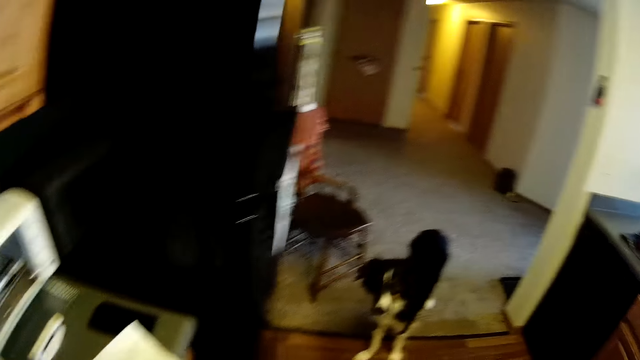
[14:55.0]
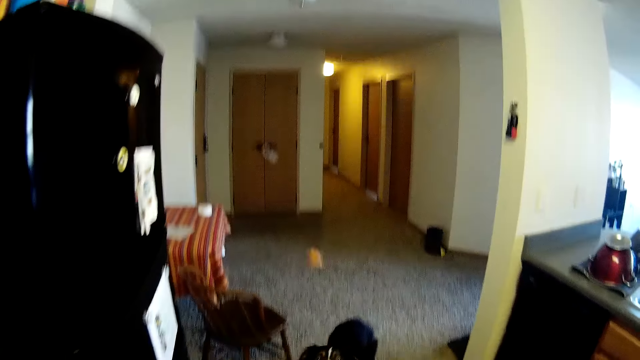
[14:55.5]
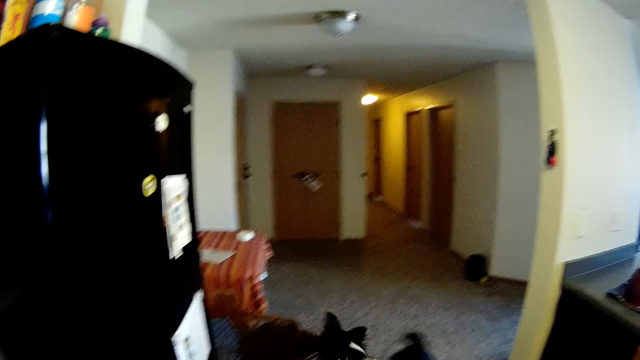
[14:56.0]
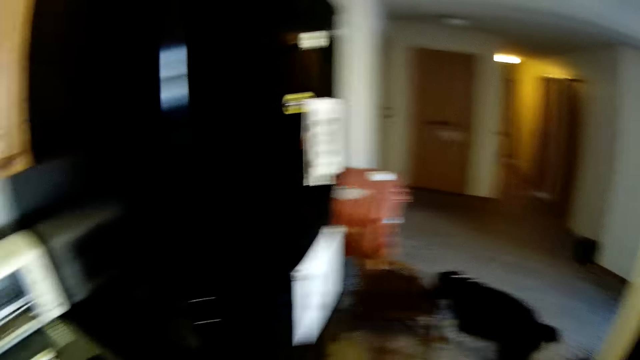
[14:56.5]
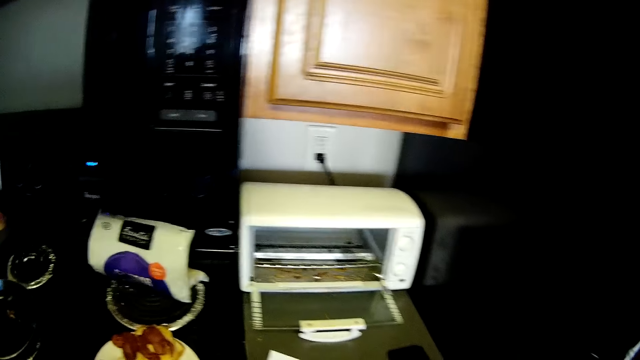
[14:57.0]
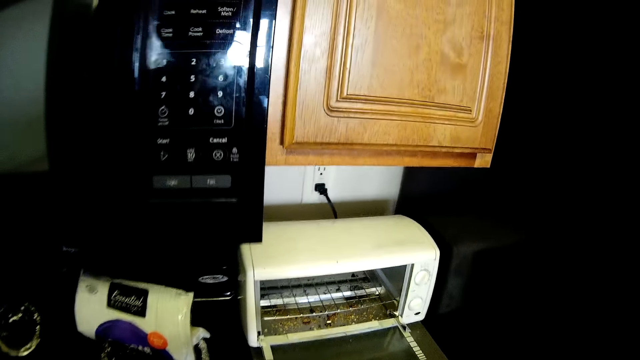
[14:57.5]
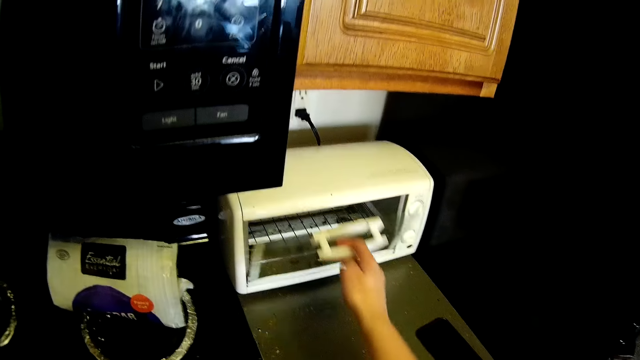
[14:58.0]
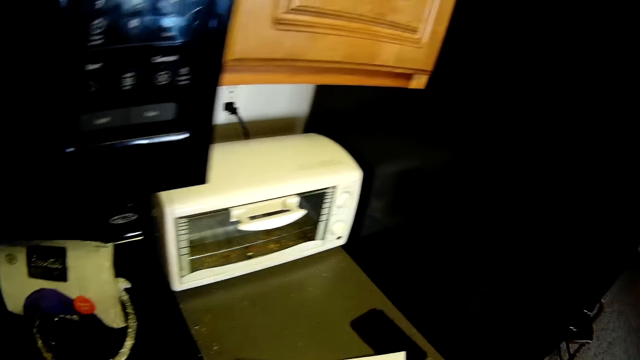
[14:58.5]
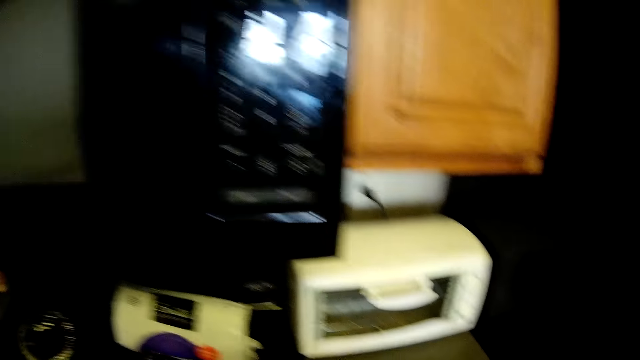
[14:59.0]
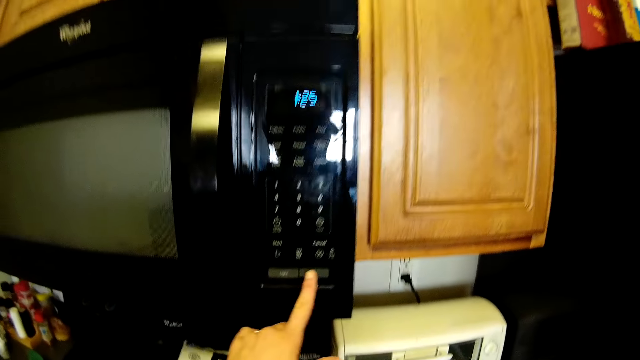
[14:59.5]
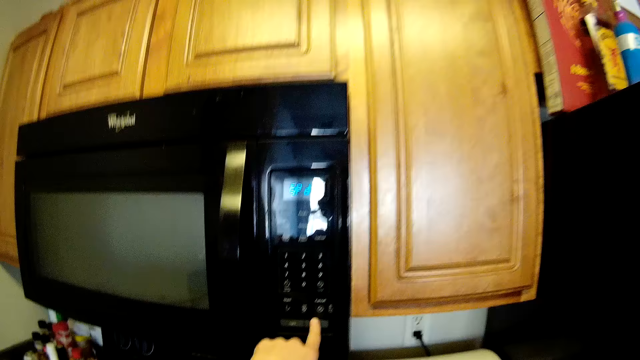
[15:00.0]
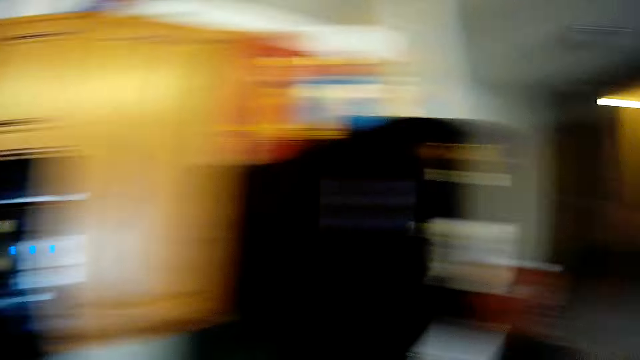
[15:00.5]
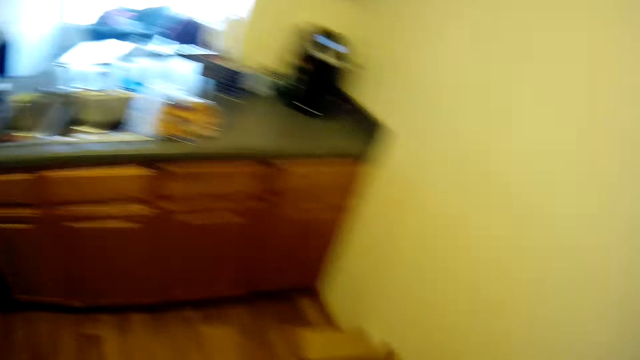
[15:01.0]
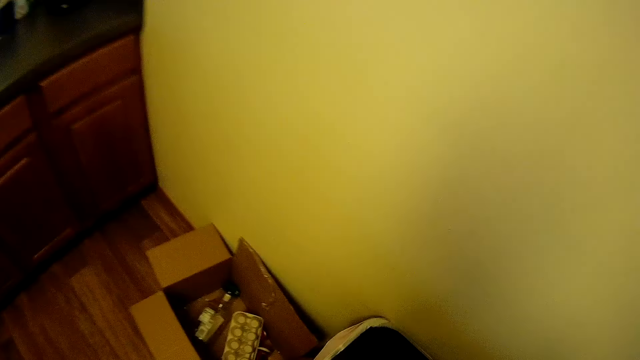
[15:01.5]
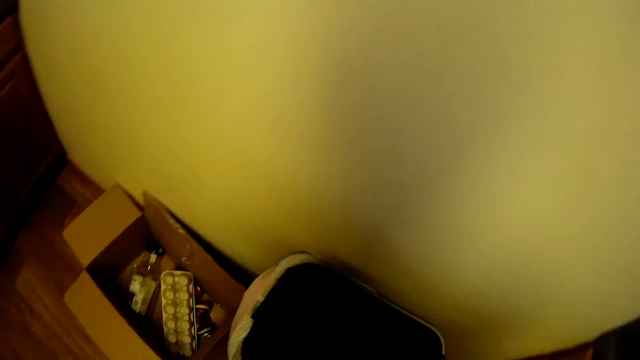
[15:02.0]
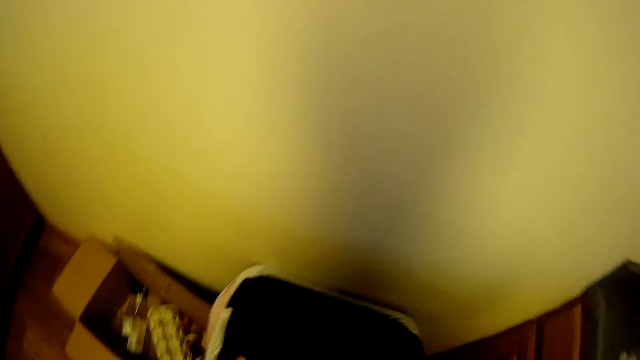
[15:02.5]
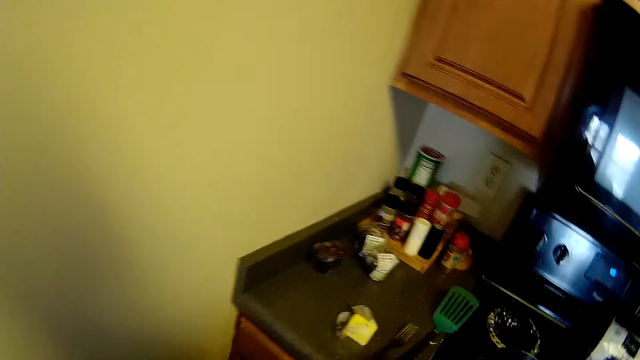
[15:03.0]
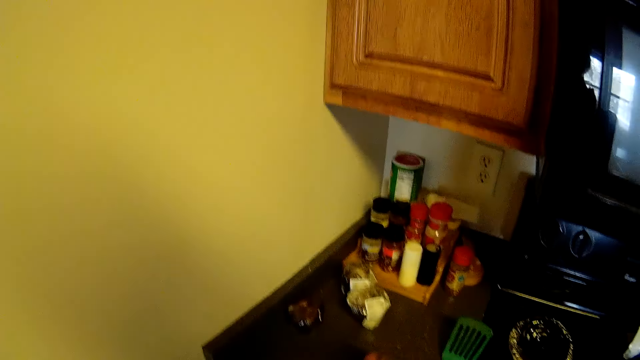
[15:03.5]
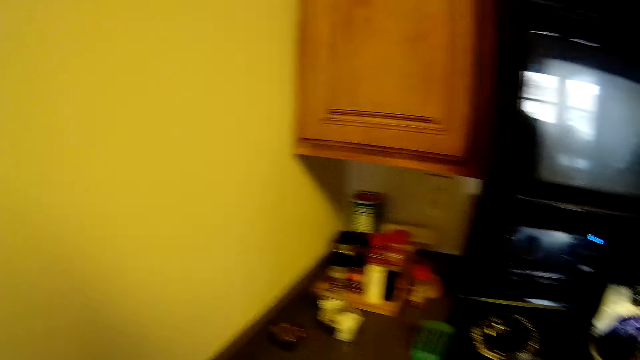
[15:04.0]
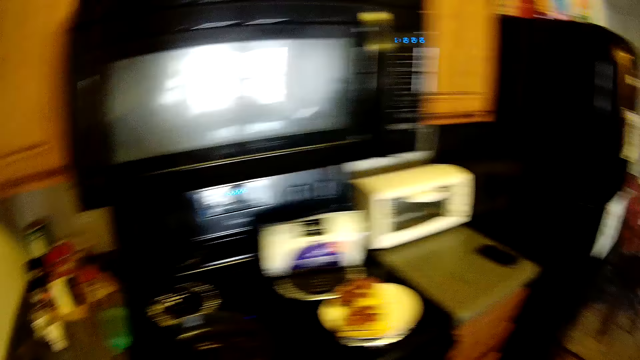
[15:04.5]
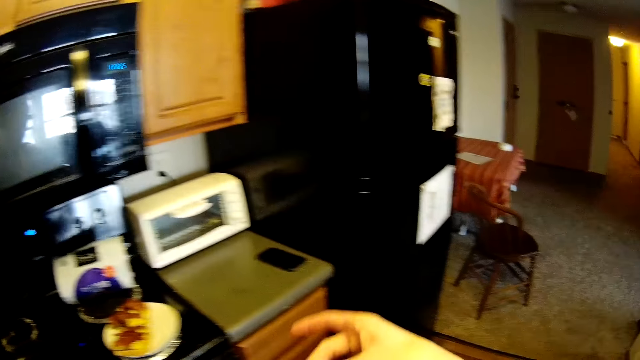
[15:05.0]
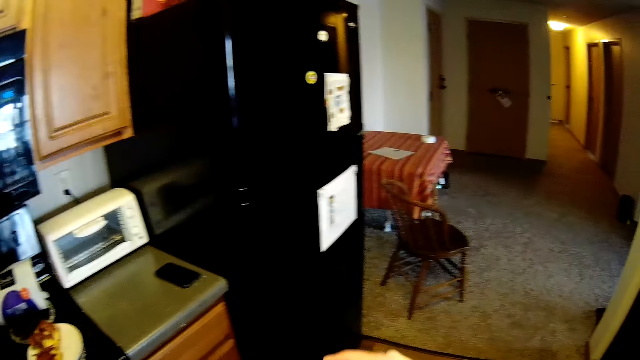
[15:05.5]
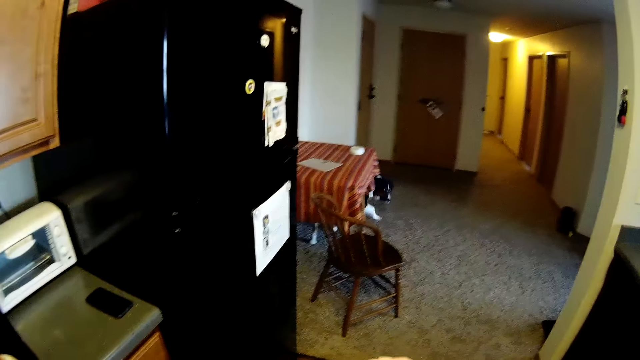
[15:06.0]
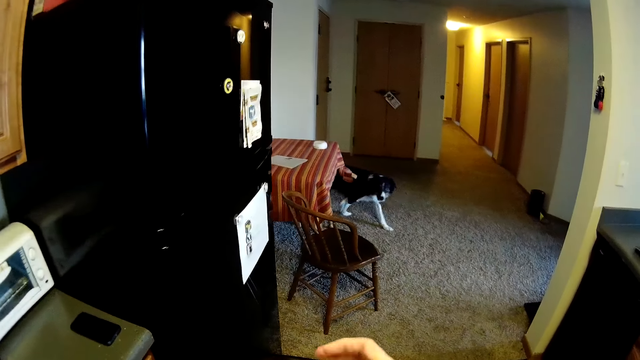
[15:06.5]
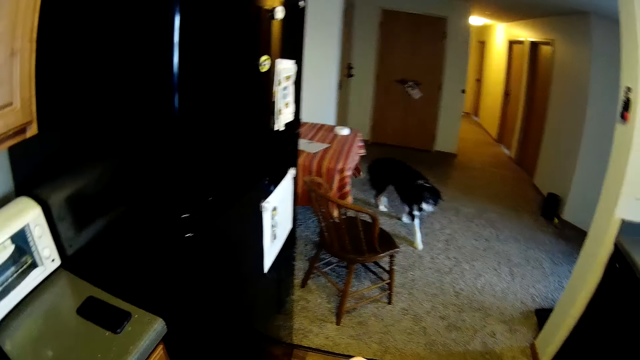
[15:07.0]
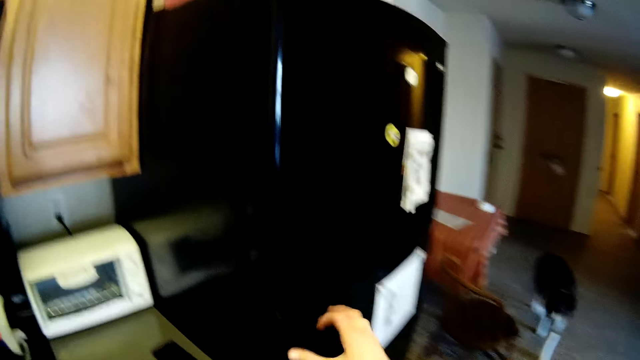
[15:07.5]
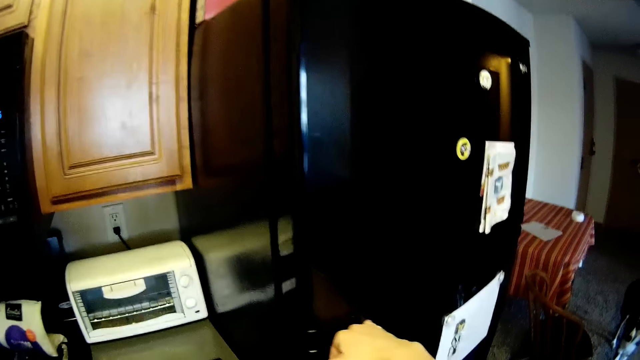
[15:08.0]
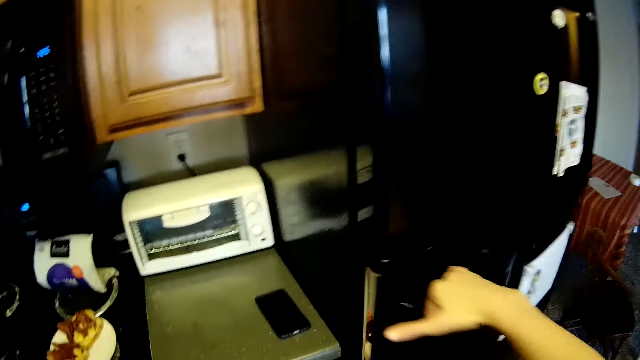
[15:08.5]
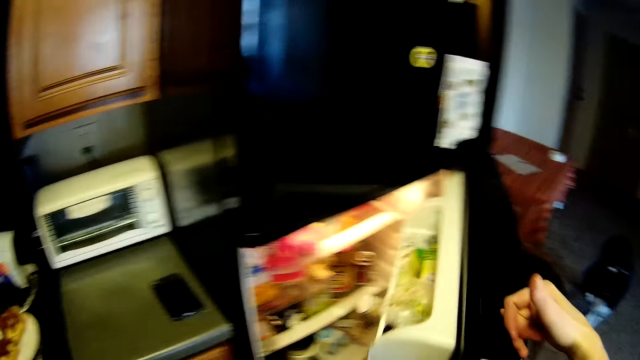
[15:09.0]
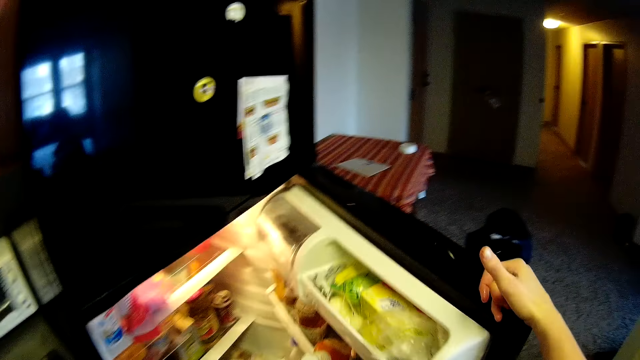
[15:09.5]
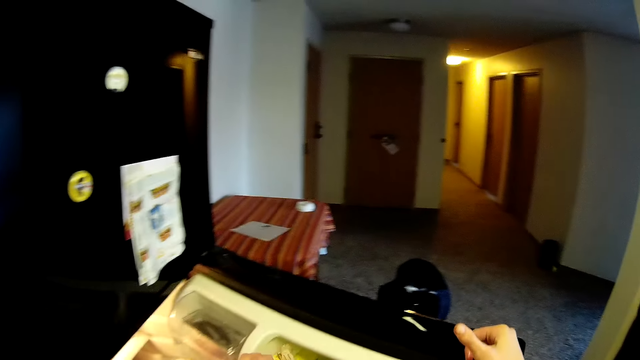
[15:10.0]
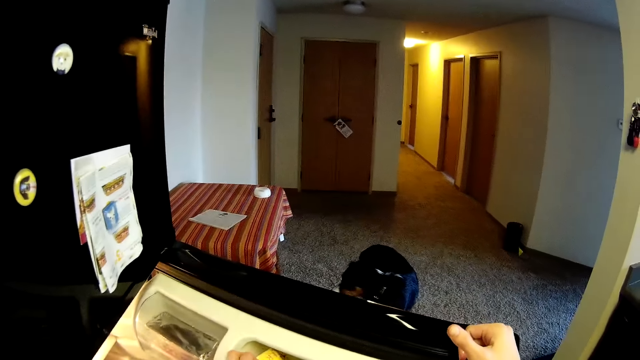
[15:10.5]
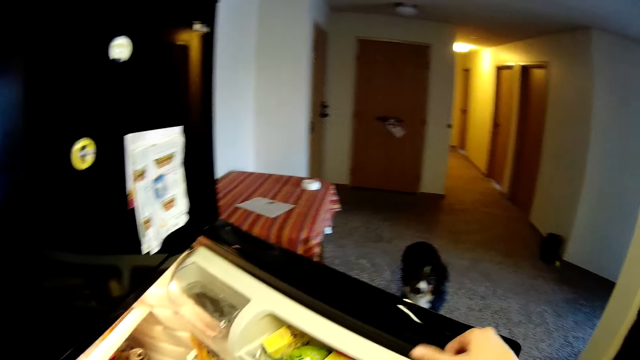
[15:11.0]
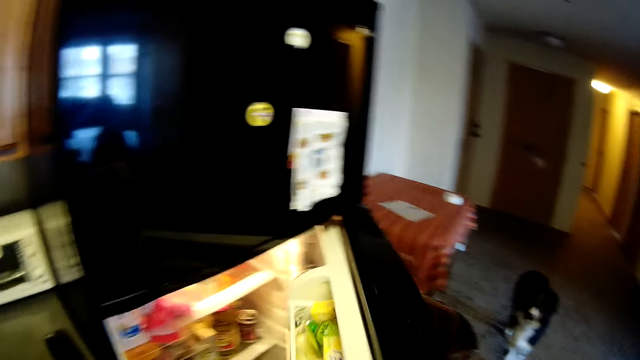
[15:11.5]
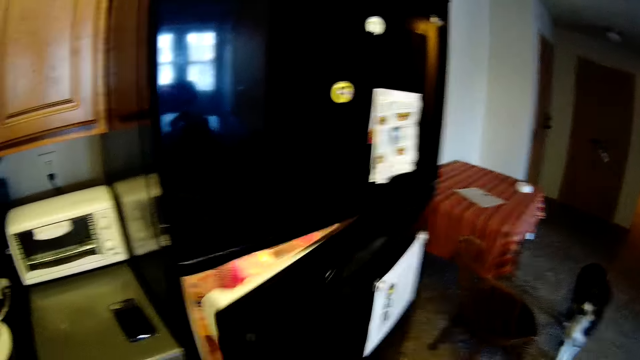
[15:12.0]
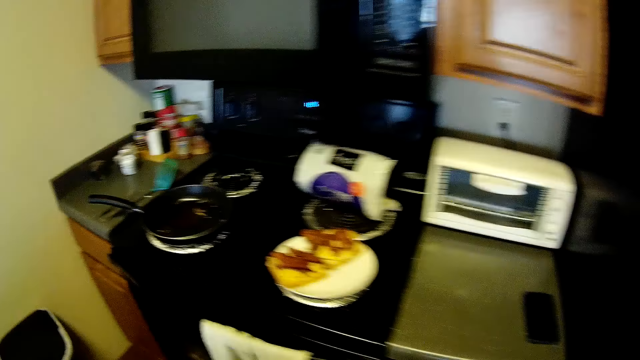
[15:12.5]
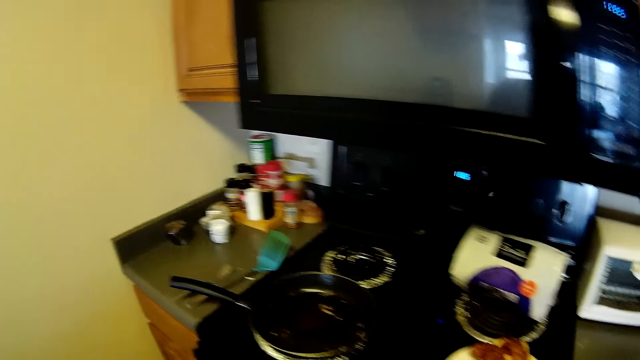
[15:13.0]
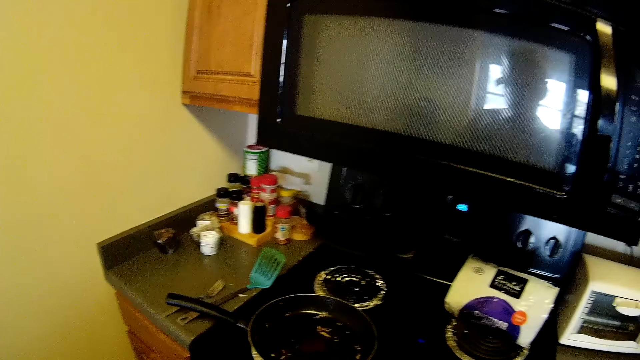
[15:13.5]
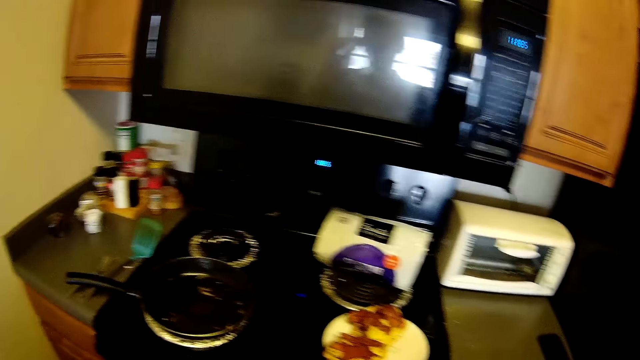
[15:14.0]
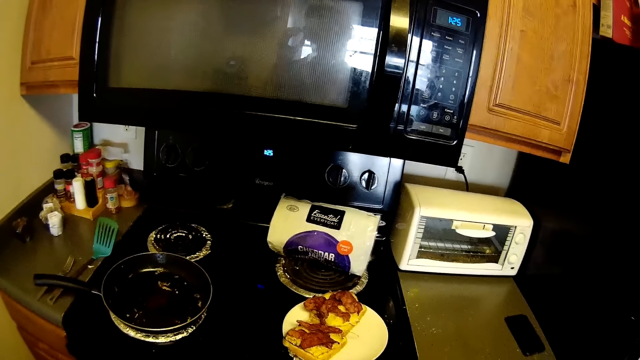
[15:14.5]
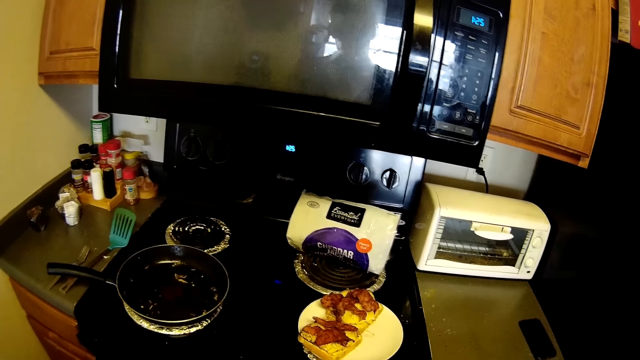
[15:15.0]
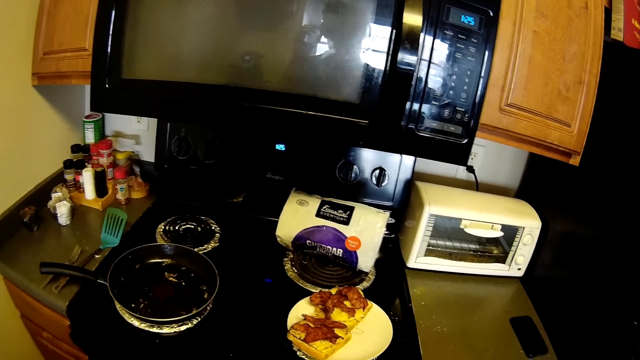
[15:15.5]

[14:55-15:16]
The camera wearer throws the steak in her right hand to the dog. The dog catches the steak with his mouth. The camera wearer closes the microwave on the countertop with her right hand. She picks the paper from the countertop with her right hand. She sets the microwave with her left hand. She disposes of litter in the dustbin. She opens the trash bin with her left hand. She picks a wrapper from the countertop with her right hand. She opens the refrigerator with her right hand. She places the wrapper in her left hand into the refrigerator. She closes the refrigerator with her right hand.
